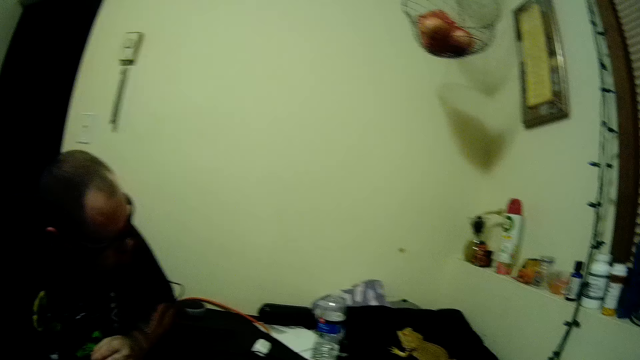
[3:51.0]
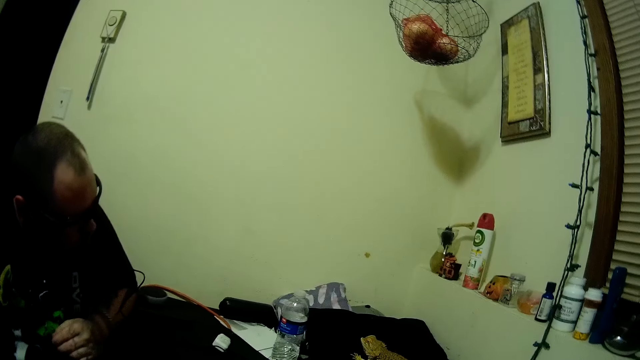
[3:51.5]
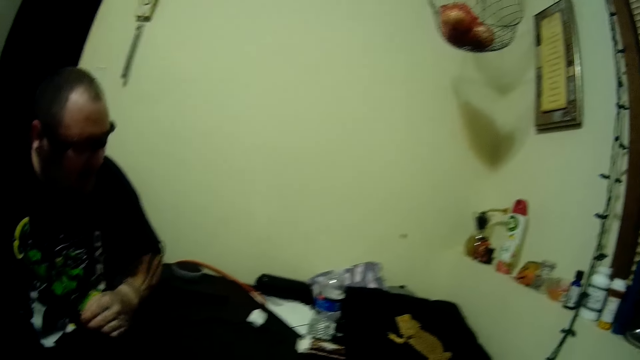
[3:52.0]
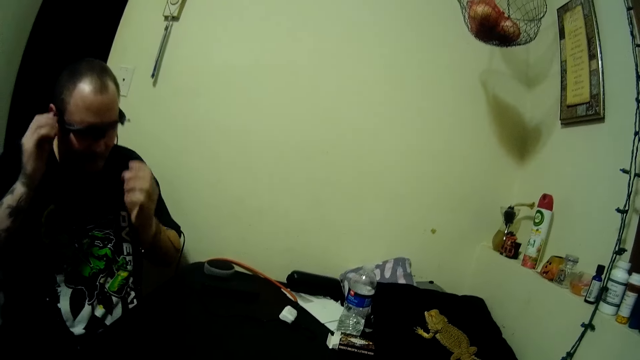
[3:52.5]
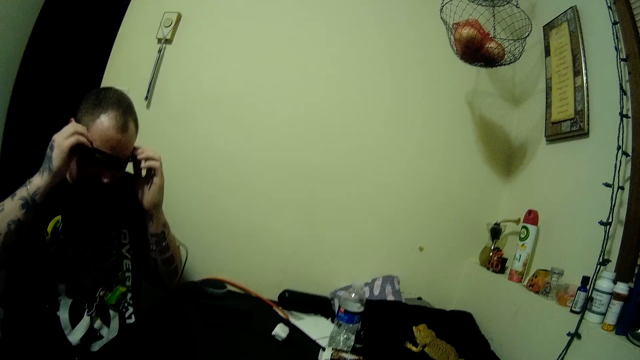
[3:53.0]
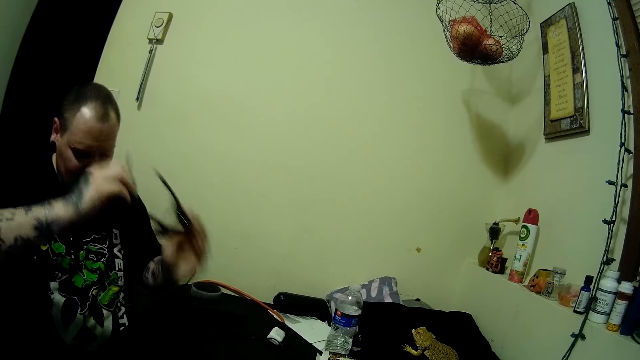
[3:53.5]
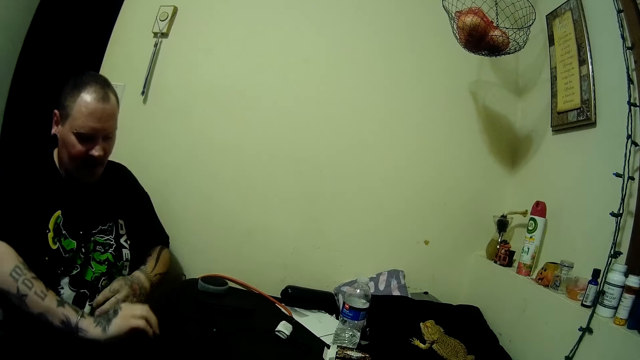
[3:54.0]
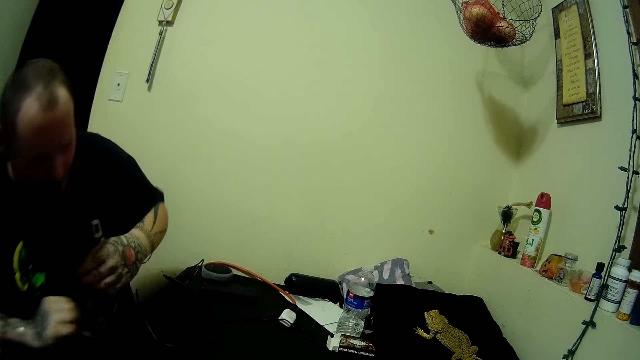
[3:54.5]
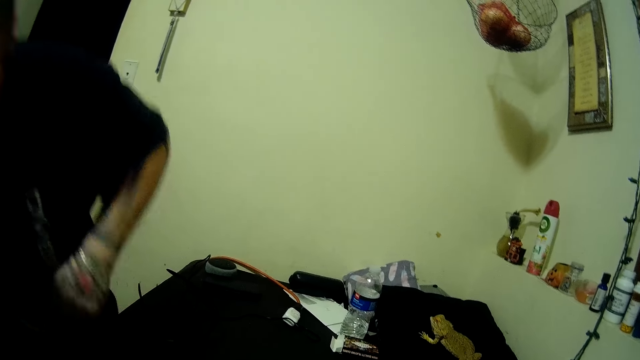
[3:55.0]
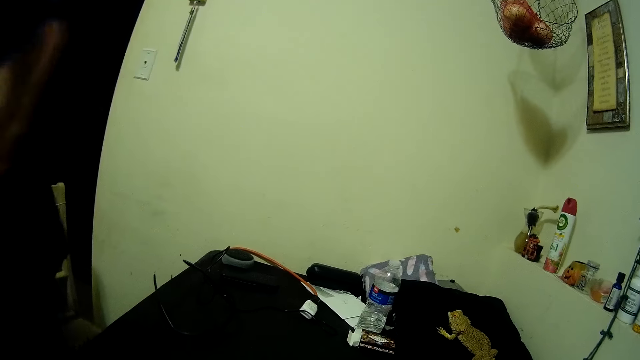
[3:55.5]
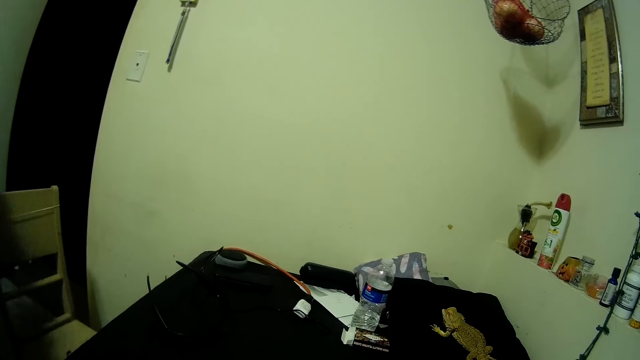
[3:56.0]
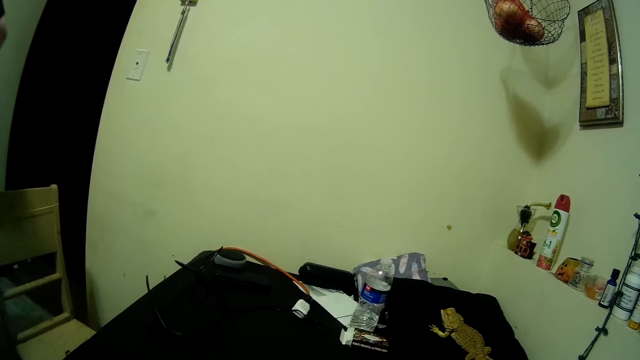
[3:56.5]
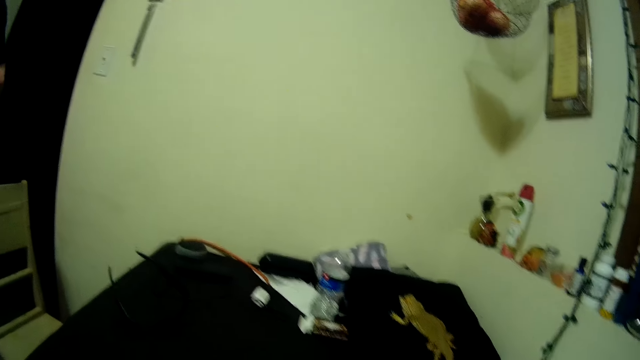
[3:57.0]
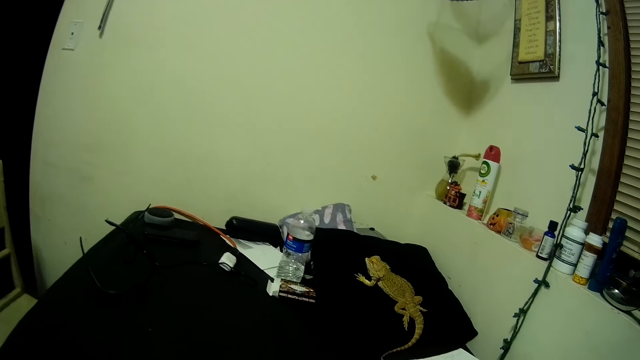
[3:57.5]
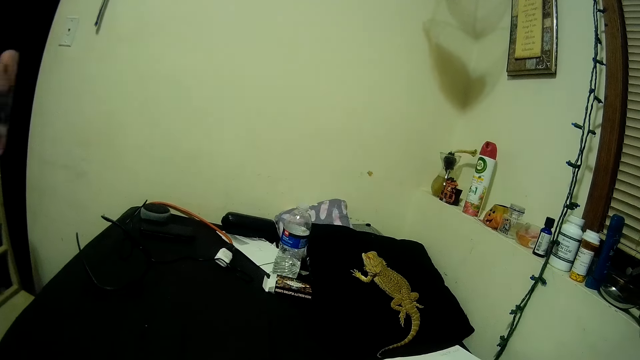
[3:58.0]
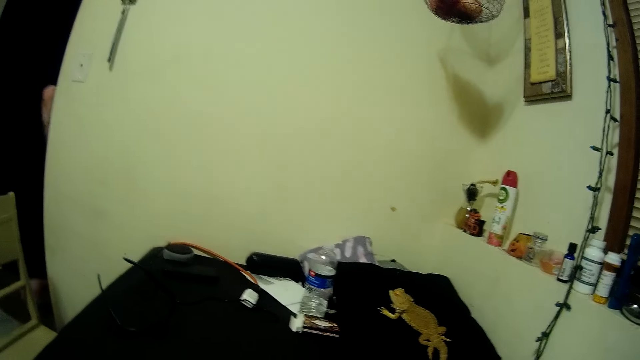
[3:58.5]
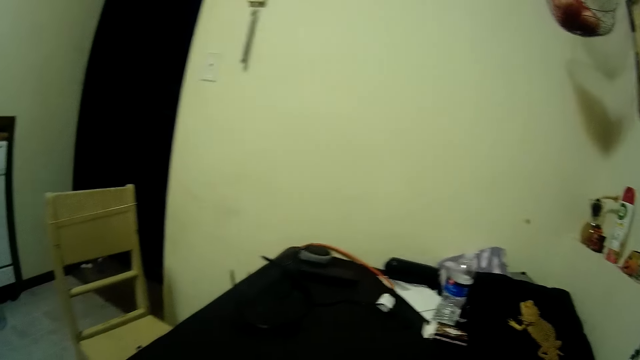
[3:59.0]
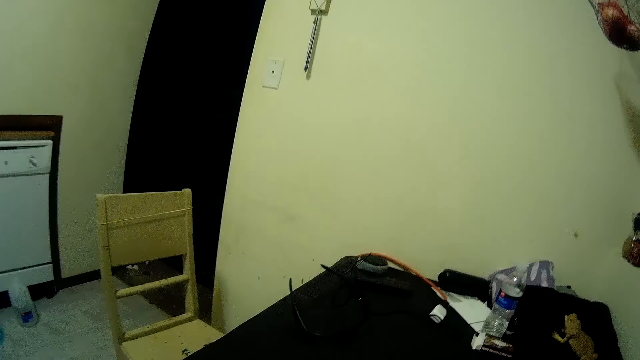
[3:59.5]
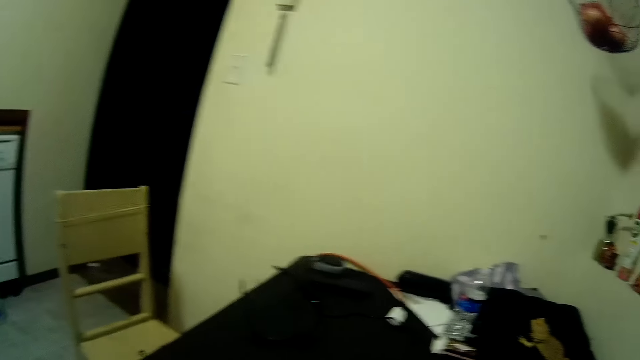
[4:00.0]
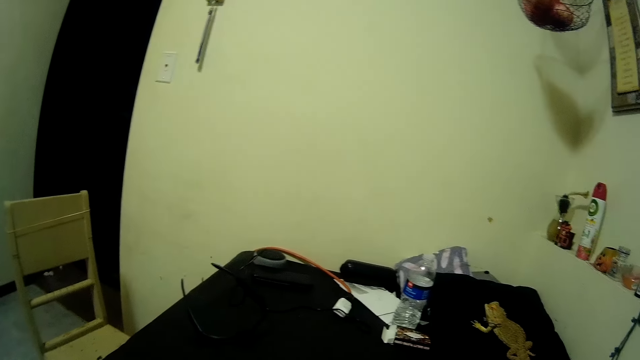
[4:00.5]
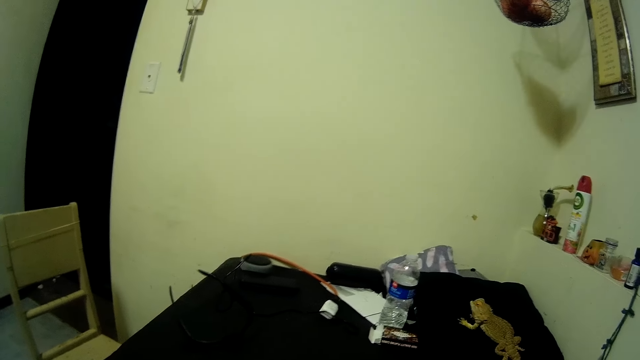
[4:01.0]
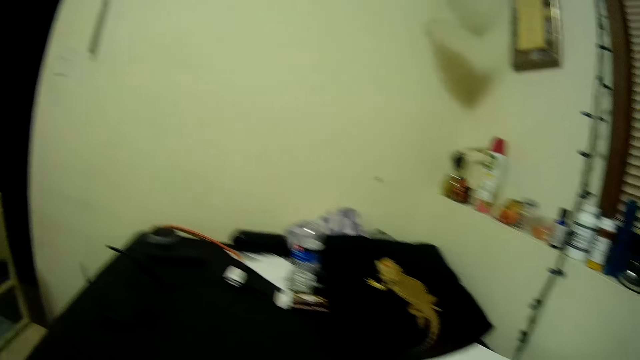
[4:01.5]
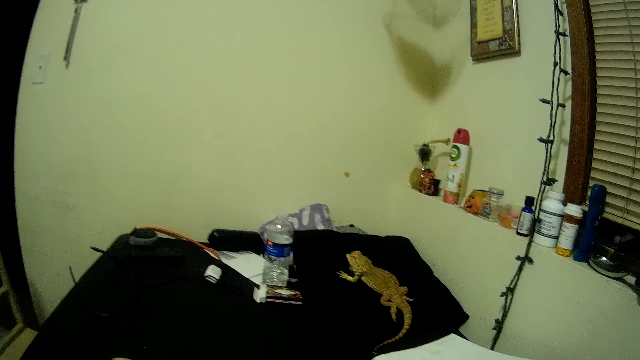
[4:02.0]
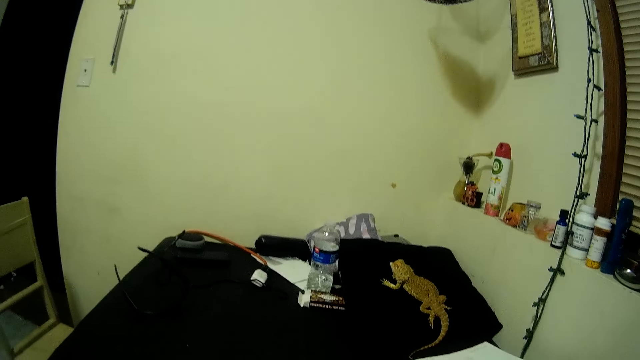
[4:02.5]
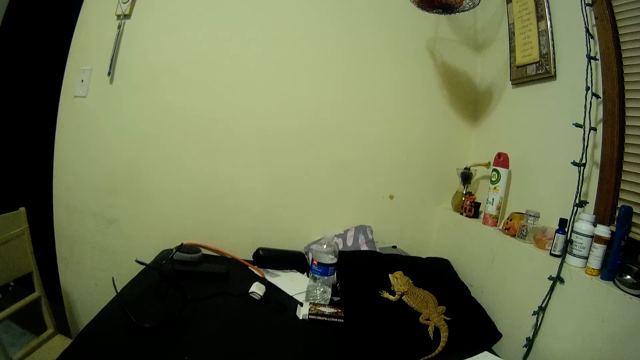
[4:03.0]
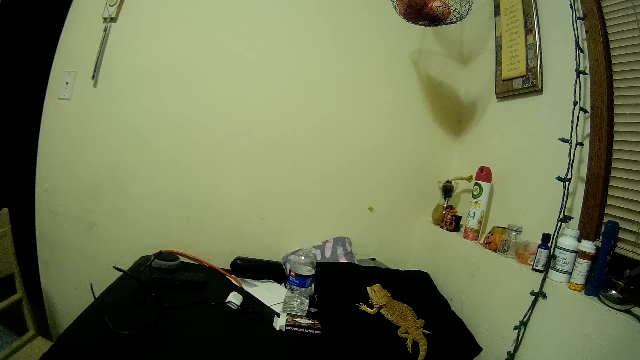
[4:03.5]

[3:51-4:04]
A man removes the camera on his head with his two hands. The man places the camera on the table with his right hand. The man stands up. The man walks out of the room, away from the chair. The camera wearer looks around the room.

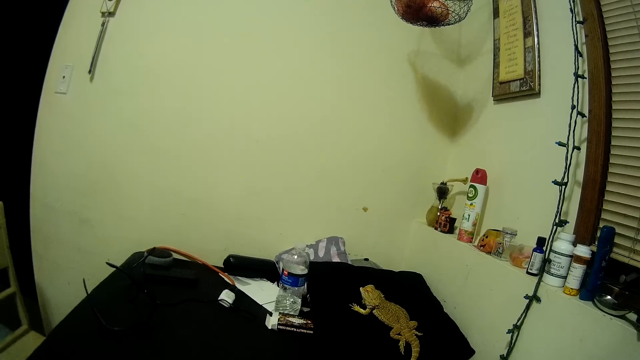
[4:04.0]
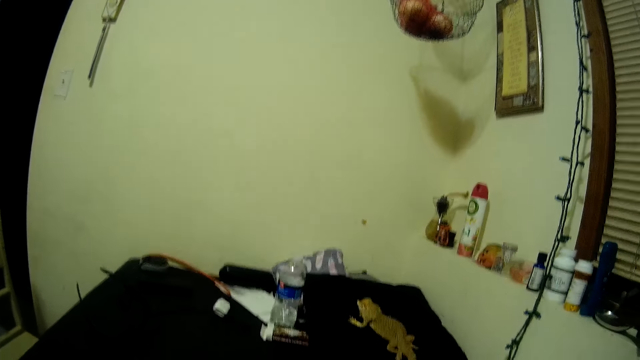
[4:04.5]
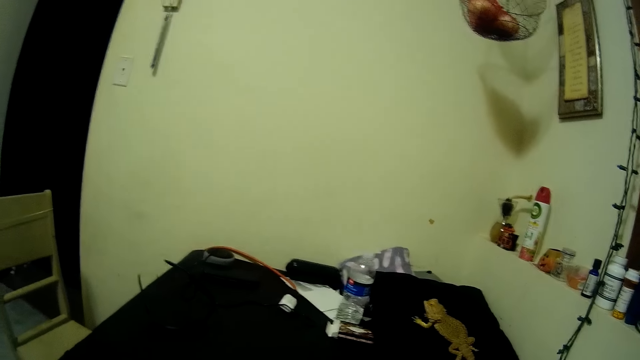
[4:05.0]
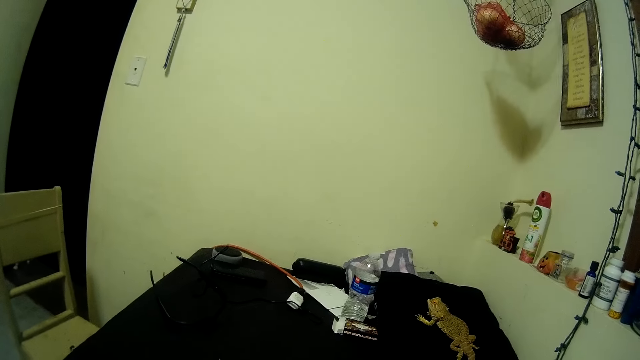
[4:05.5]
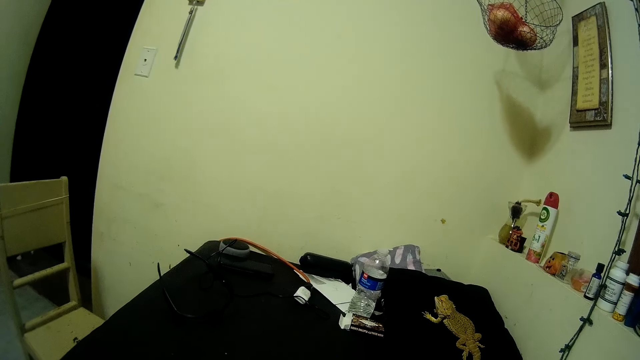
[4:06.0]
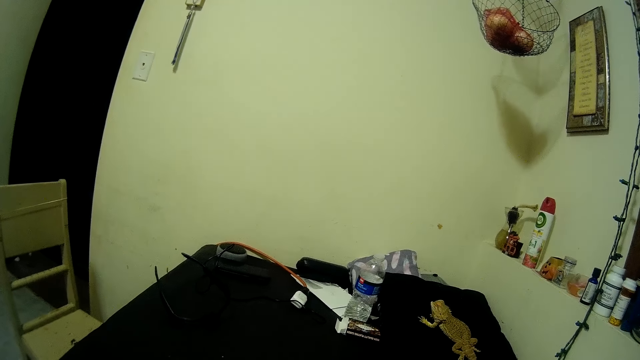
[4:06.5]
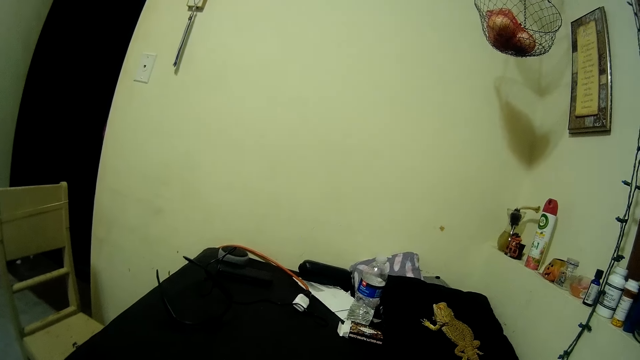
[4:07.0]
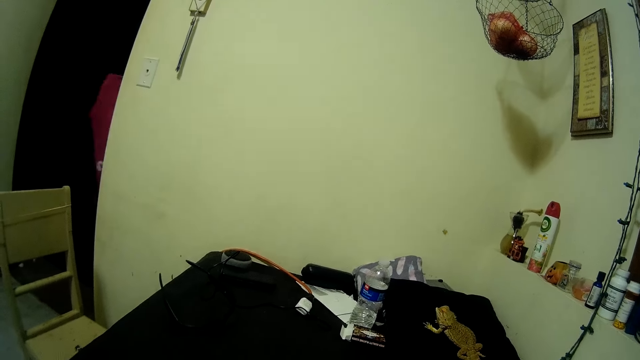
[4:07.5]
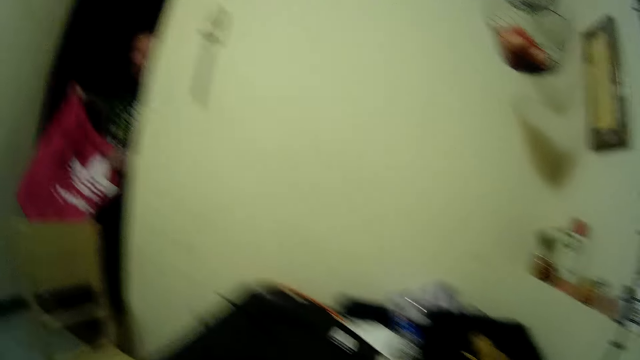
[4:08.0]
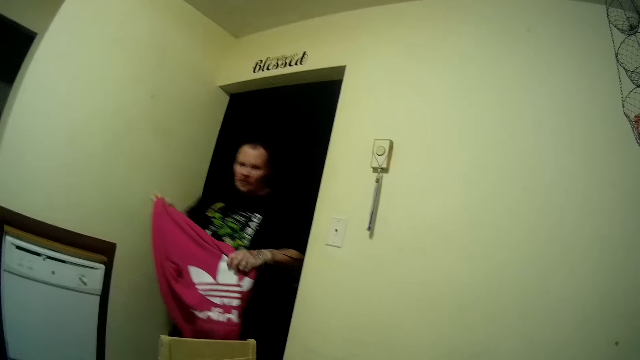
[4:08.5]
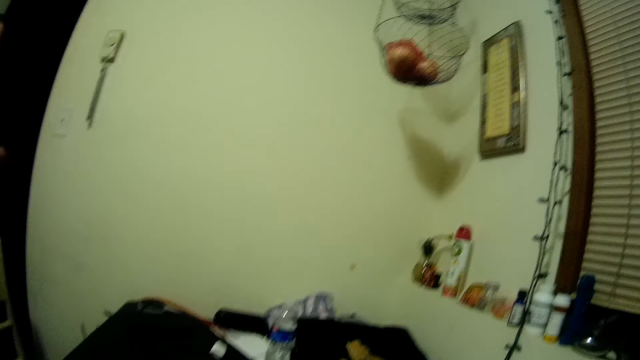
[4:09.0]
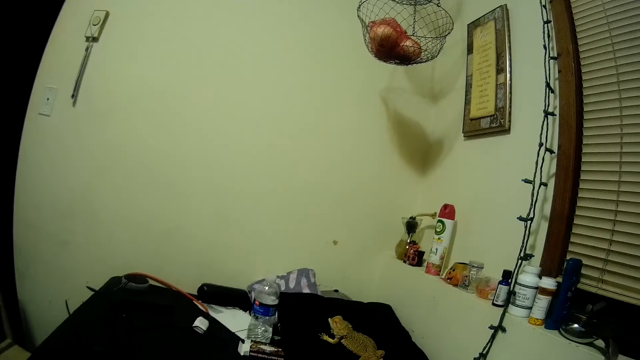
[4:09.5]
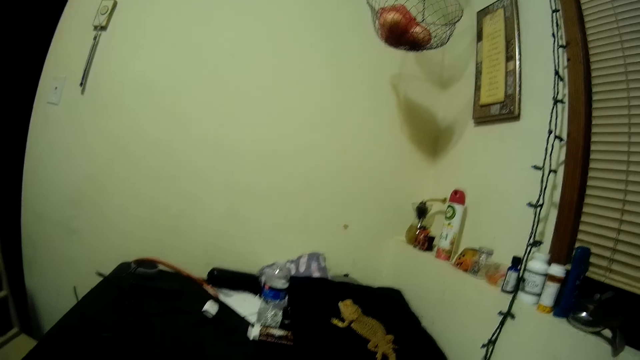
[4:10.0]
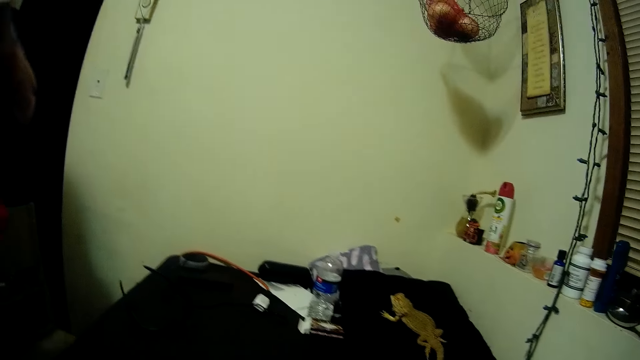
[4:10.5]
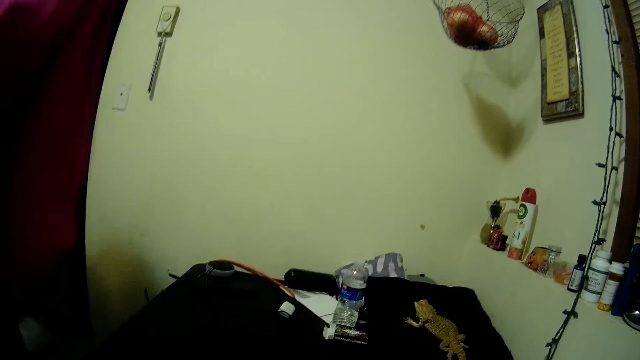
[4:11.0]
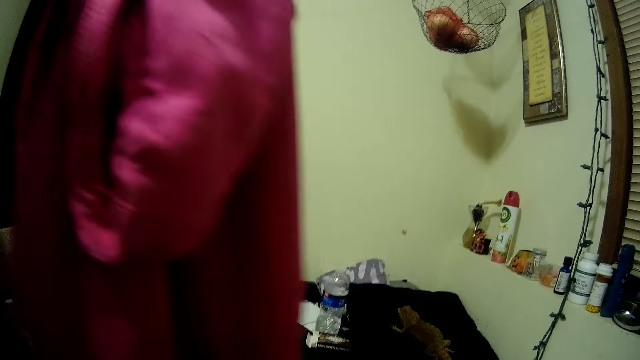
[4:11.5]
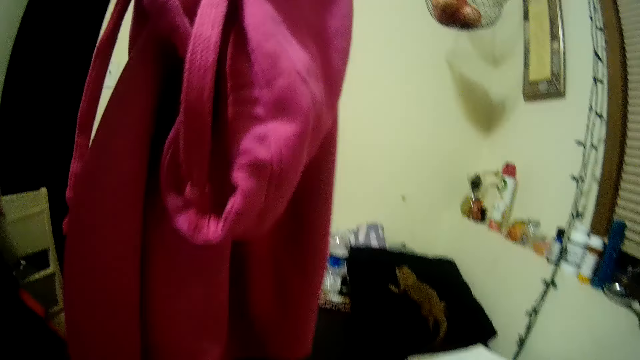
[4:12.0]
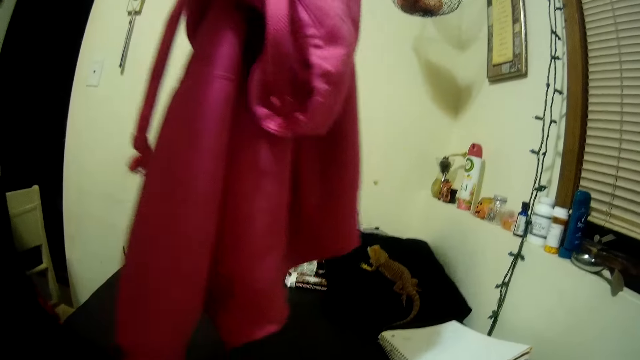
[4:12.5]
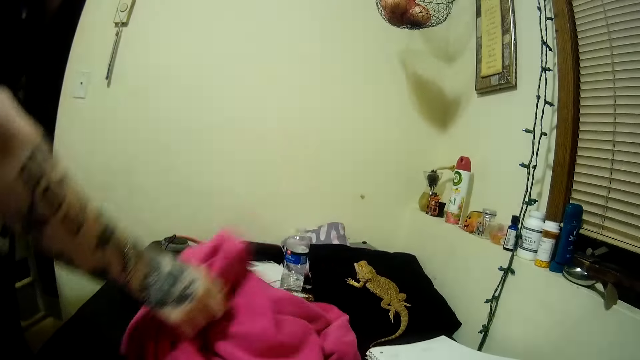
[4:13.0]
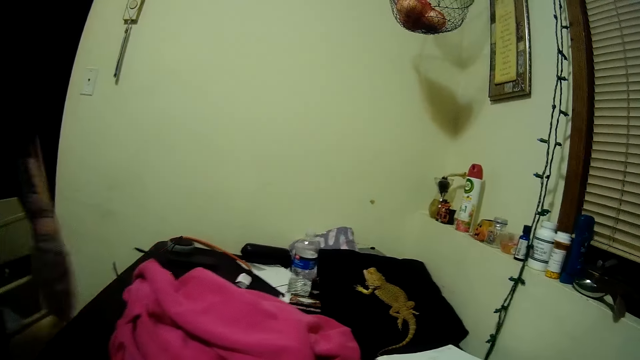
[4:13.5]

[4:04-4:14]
The man walks through the door into the room with a cloth or sweater in his hands. The man holds the sweater and walks around the room. The man drops the cloth on the table with his right hand.
